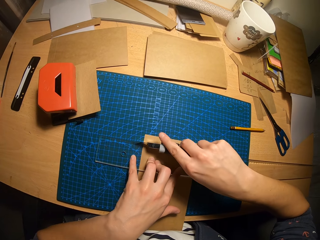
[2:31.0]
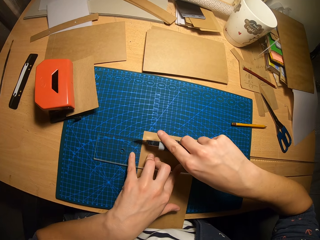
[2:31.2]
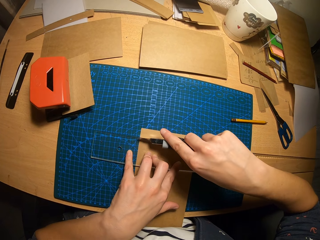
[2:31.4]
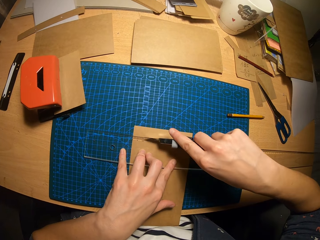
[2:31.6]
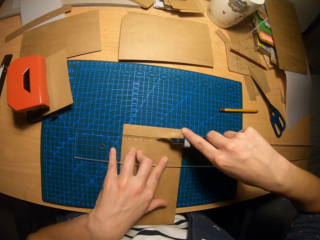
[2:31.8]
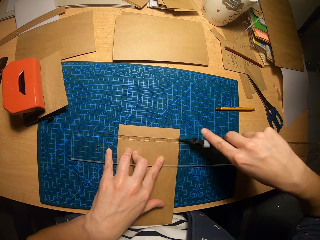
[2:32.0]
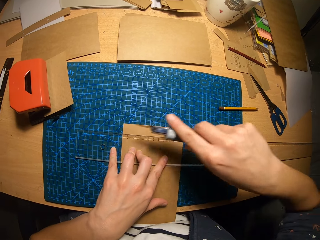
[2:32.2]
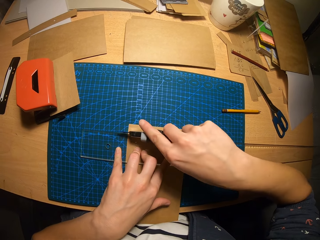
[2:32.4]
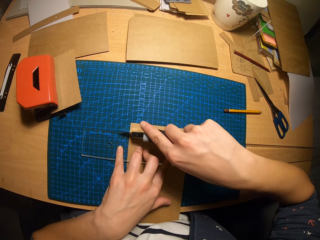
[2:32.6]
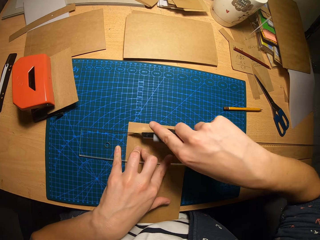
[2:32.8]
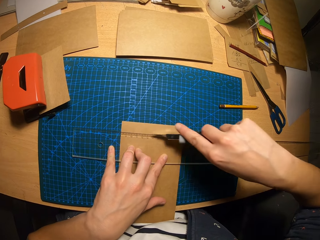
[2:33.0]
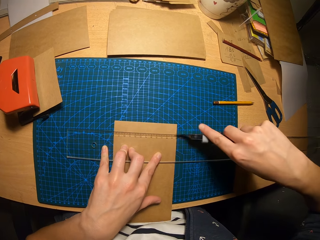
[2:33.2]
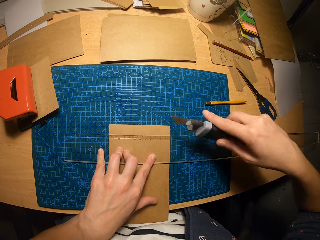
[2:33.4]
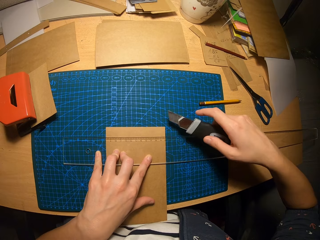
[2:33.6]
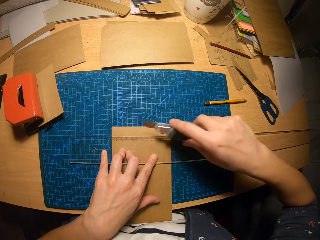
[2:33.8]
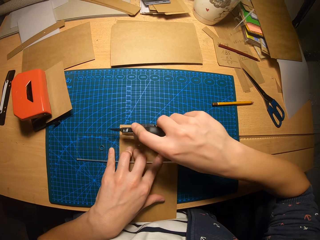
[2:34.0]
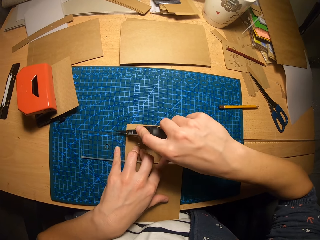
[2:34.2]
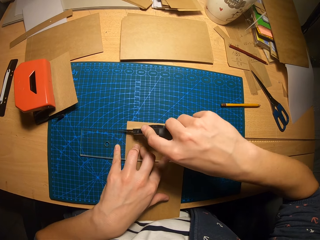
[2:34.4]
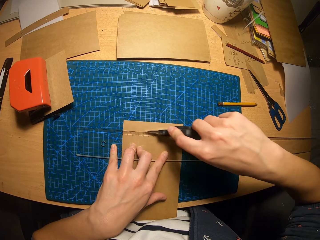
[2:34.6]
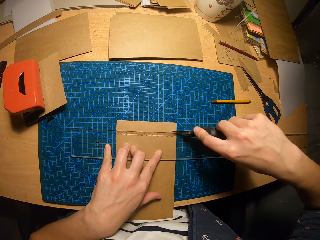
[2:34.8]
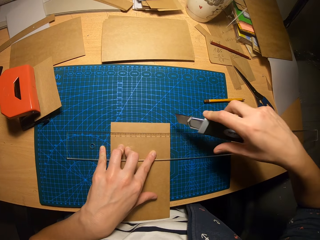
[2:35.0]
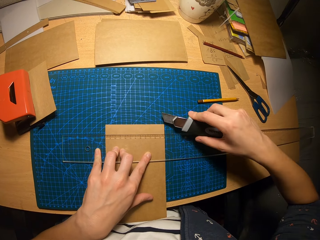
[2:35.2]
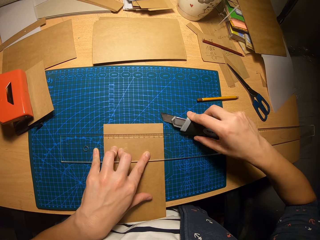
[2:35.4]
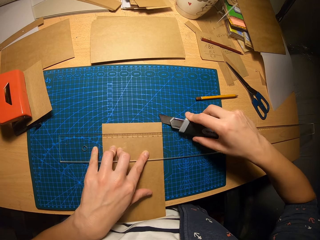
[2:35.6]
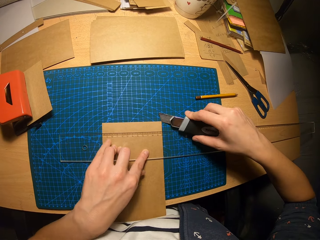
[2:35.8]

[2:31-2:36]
The camera wearer moves the retractable blade across the carton paper. They cut the paper with a scalpel. They move the retractable blade across the carton paper repeatedly.

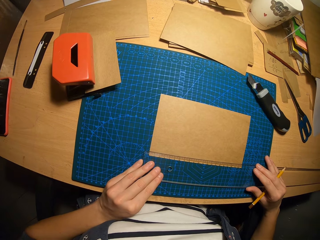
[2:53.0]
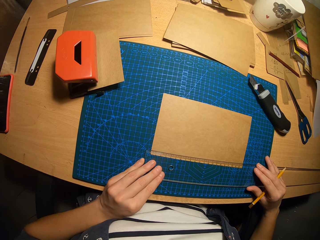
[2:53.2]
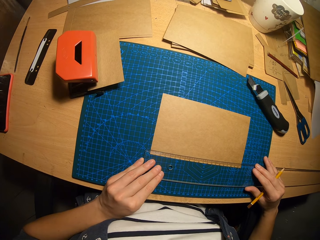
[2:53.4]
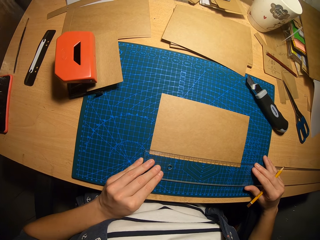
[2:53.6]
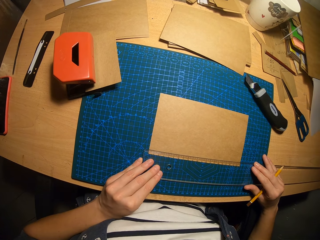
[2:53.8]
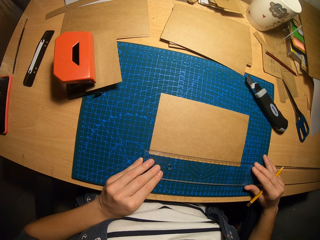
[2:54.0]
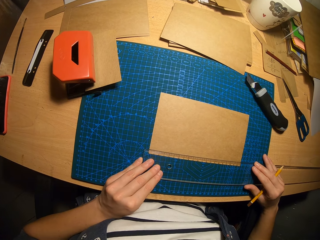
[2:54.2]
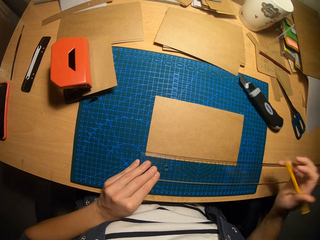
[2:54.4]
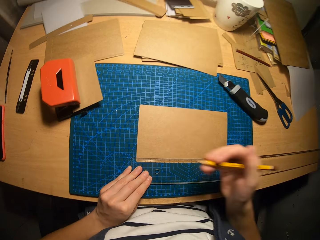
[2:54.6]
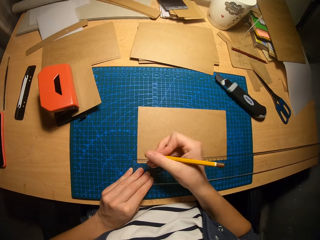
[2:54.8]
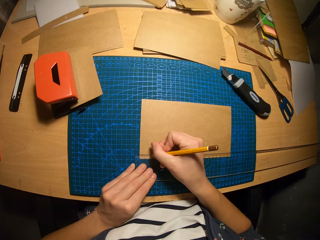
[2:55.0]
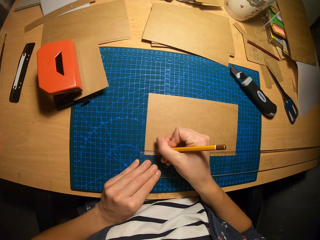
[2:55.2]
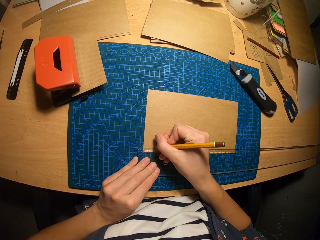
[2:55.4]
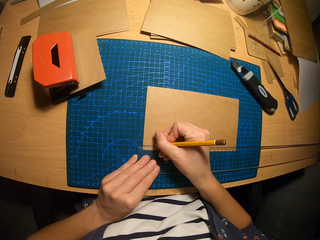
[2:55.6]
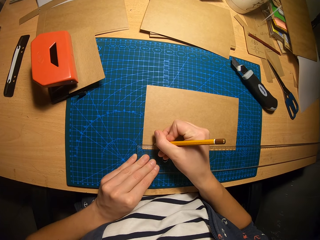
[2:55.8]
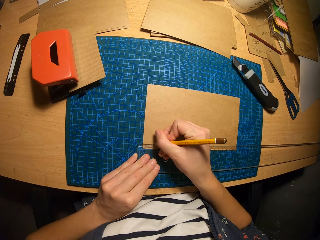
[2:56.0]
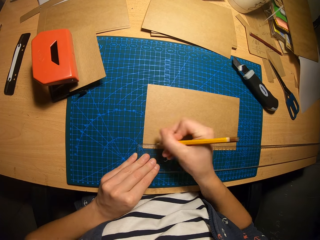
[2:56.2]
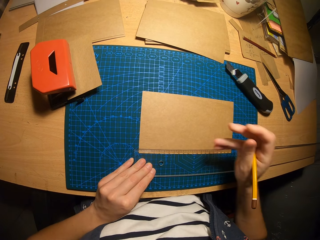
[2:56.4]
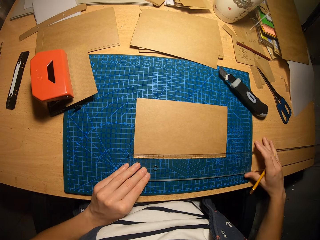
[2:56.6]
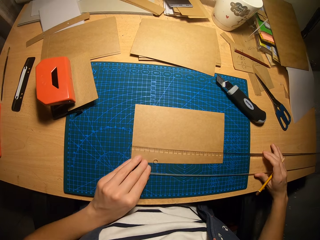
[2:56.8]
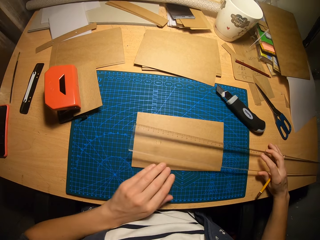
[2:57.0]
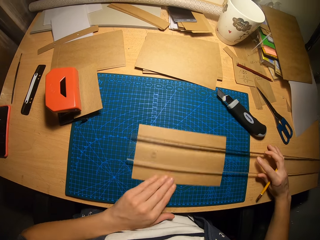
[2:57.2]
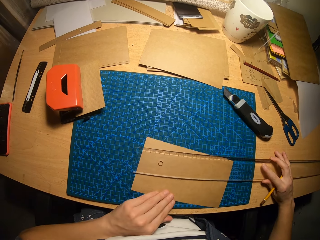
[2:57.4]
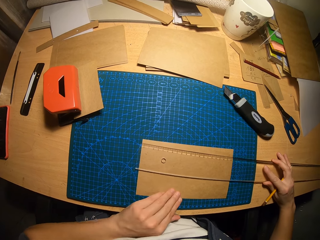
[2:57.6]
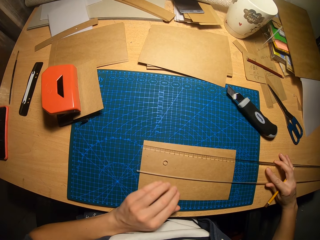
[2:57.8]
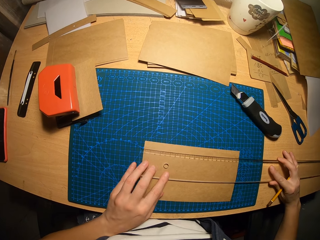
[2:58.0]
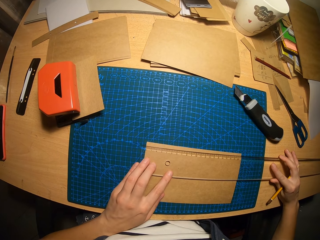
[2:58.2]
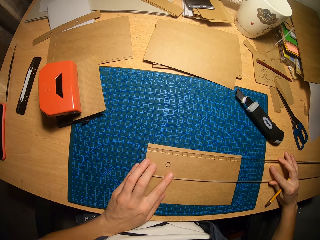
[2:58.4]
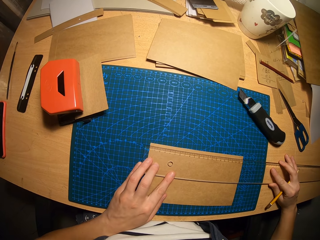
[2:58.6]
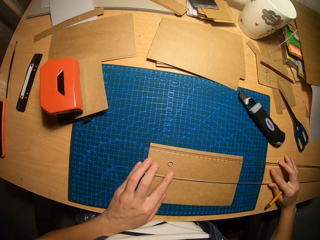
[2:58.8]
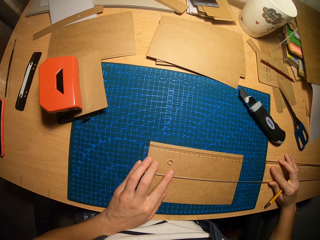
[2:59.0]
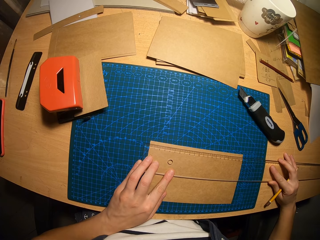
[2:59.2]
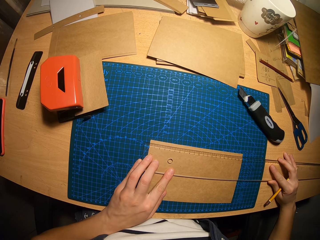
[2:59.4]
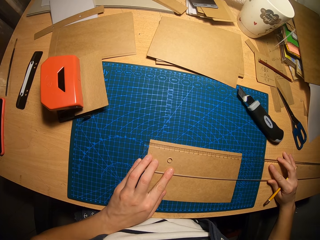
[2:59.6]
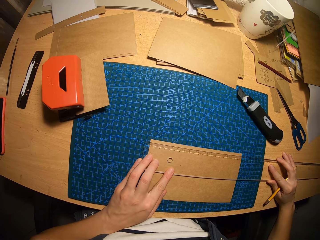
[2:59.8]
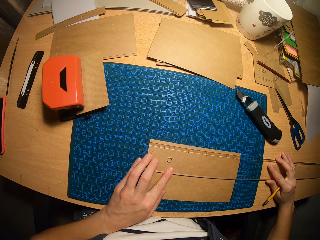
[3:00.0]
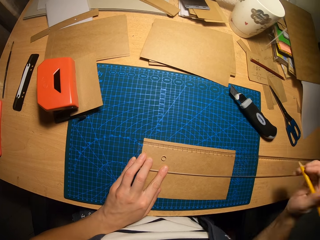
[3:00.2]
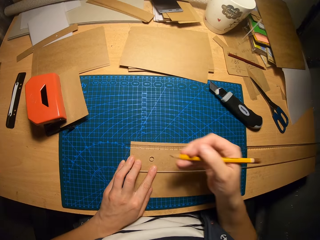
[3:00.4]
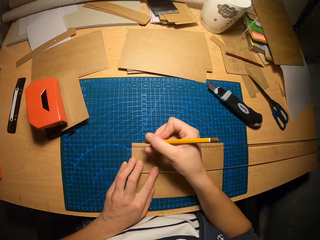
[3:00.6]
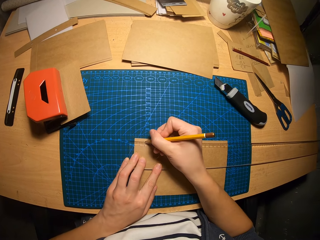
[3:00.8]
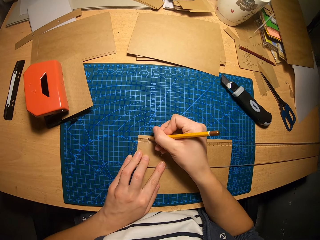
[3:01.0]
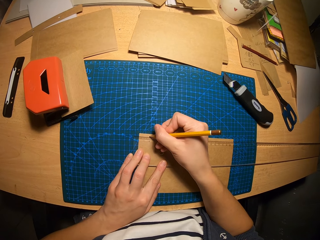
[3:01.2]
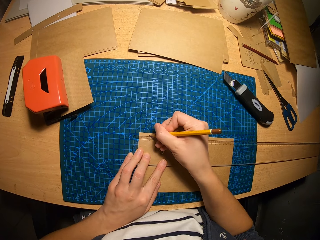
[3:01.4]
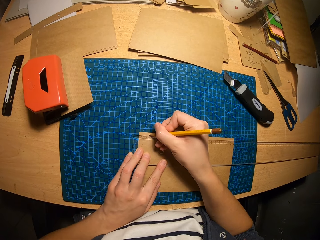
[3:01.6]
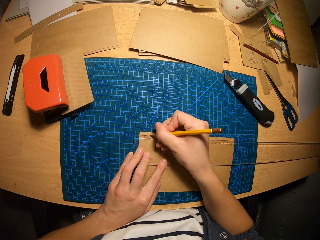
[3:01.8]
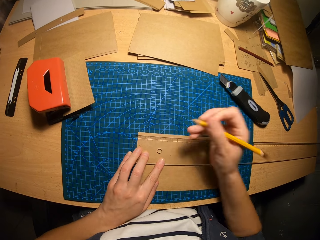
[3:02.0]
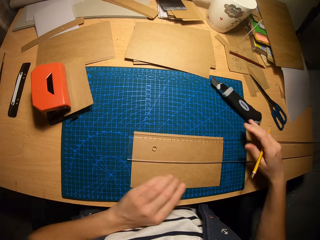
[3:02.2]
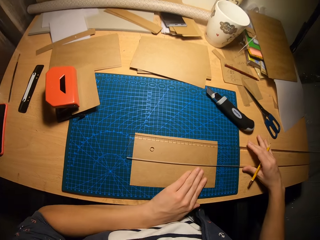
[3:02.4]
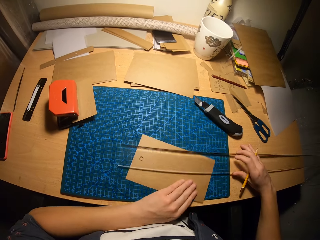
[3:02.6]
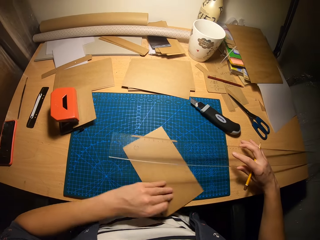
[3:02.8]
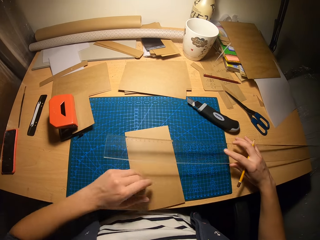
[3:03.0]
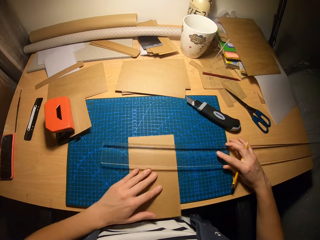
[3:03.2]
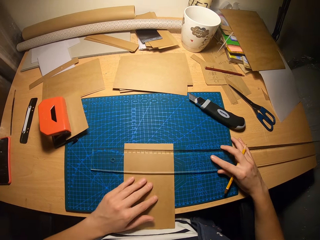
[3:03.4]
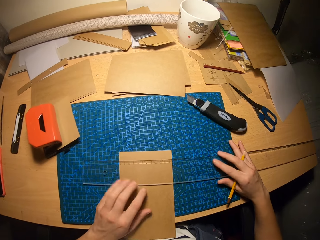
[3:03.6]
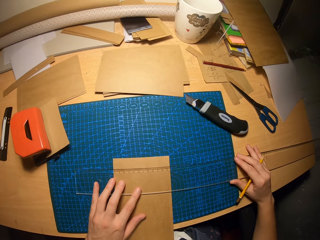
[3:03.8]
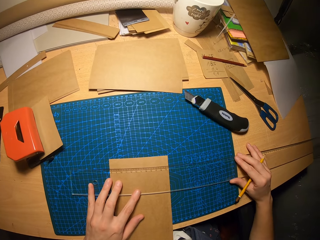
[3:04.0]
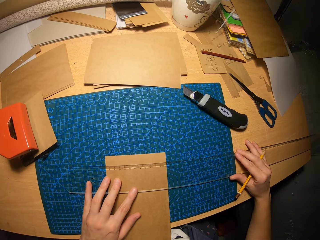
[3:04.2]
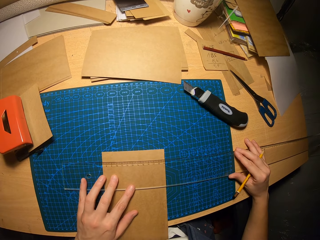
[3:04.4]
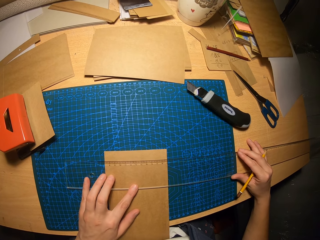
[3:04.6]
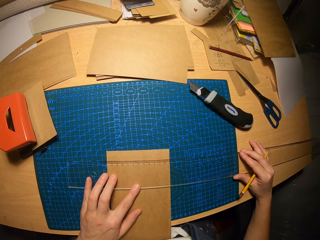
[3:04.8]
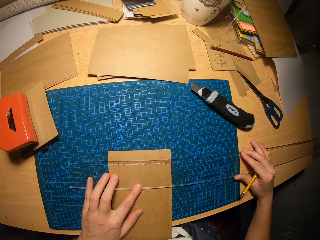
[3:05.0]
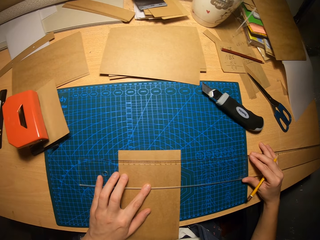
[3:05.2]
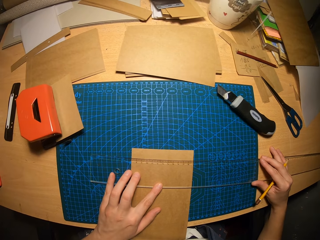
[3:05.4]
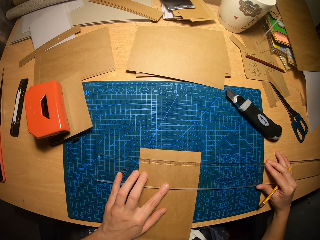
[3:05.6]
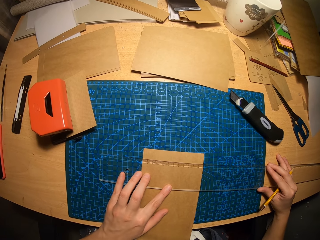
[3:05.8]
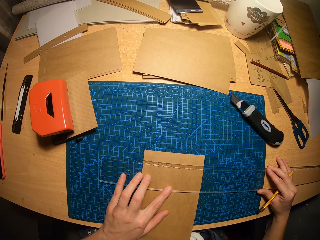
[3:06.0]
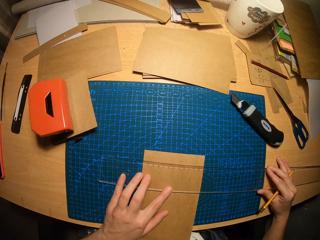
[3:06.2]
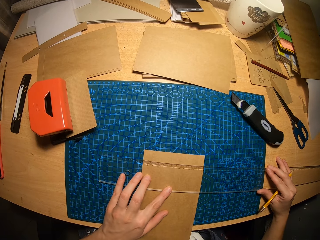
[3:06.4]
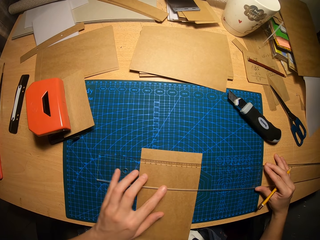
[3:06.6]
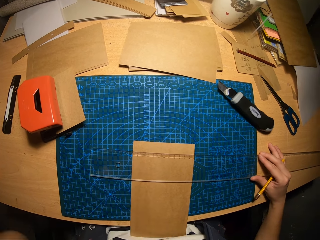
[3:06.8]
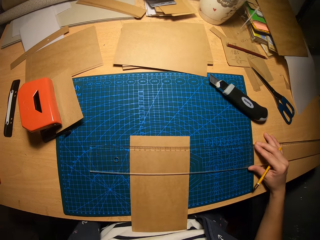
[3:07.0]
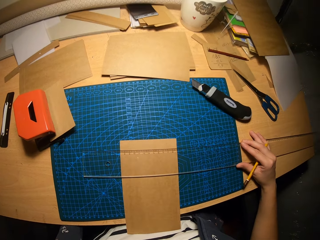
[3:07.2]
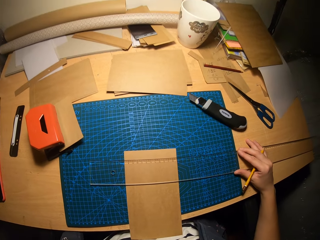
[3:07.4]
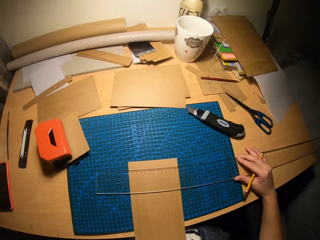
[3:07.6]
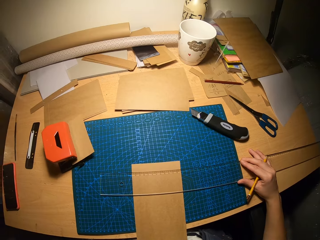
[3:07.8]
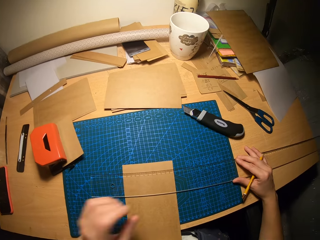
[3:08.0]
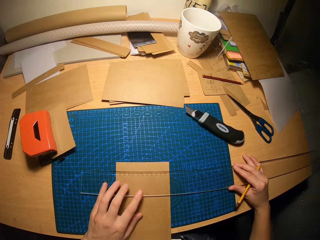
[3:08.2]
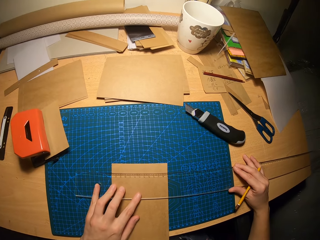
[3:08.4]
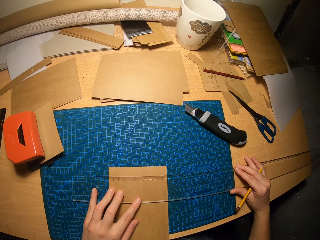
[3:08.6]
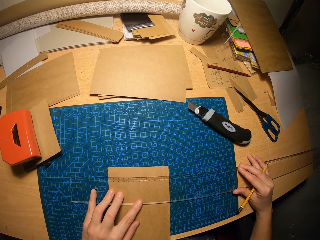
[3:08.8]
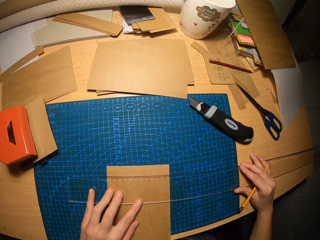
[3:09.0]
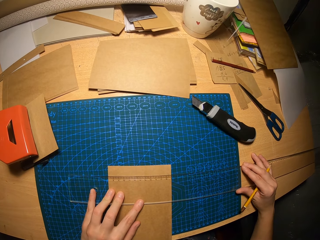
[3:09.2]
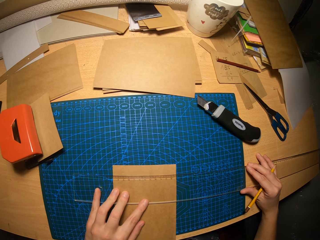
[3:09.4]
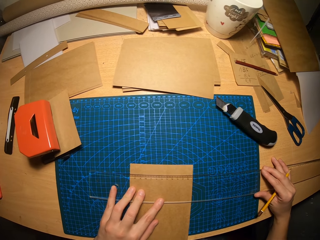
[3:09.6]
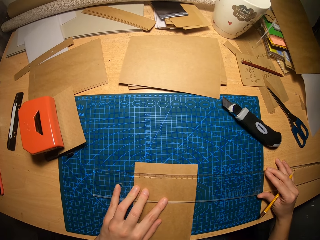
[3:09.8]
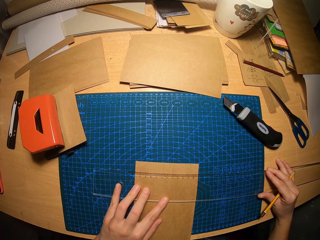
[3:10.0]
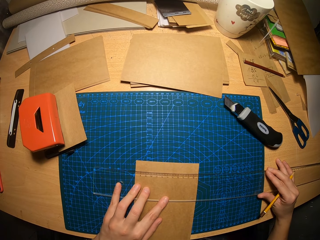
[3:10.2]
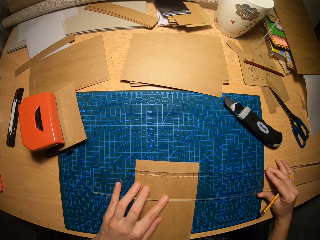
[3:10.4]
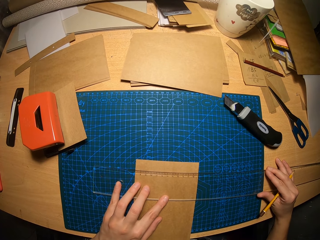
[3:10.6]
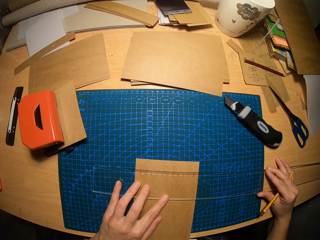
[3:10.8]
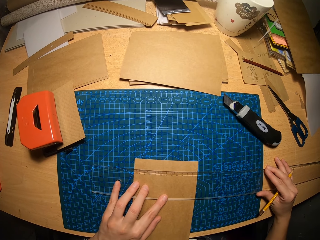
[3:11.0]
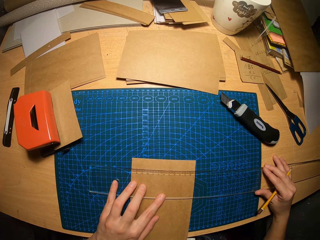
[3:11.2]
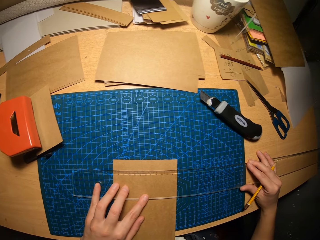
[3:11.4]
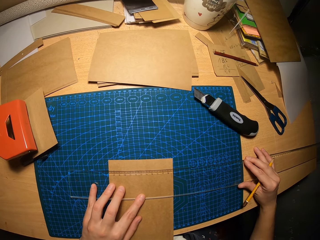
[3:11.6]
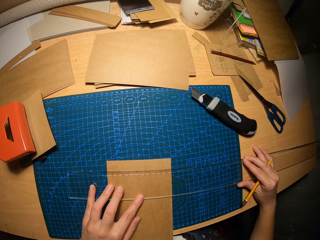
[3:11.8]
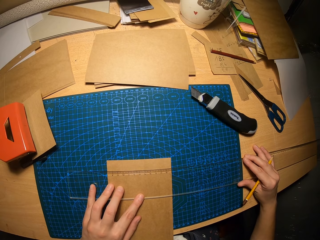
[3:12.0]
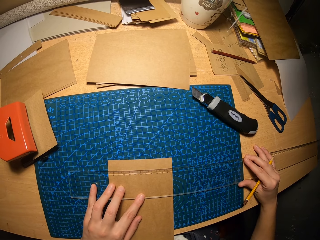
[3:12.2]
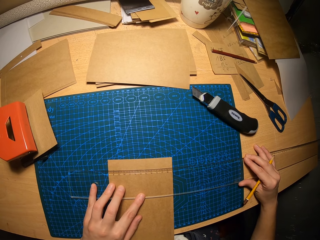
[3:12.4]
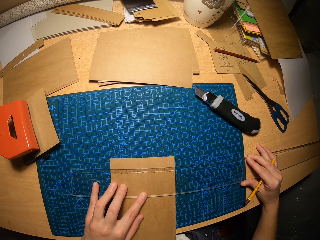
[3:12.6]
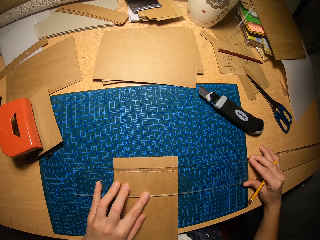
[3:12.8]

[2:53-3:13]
The camera wearer adjusts the ruler on the paper. He marks a point on the carton paper with the pencil. He adjusts the carton paper and ruler on the table. He puts the ruler on the paper. He marks a point on the carton paper with the pencil. He picks up the ruler from the carton paper with his right hand, turns the carton paper vertically on the table with his left hand, and places the ruler on the carton paper. He adjusts his camera. He puts his left hand on the ruler.
